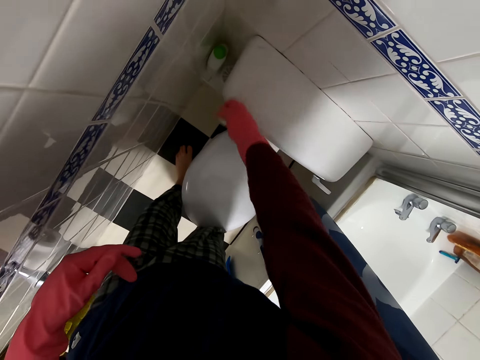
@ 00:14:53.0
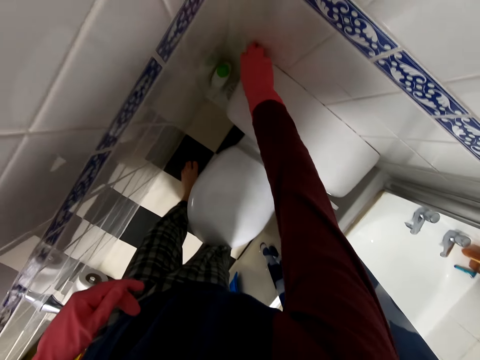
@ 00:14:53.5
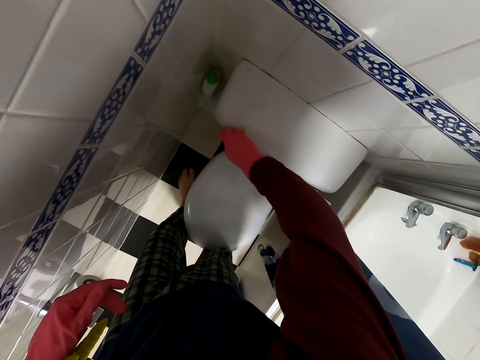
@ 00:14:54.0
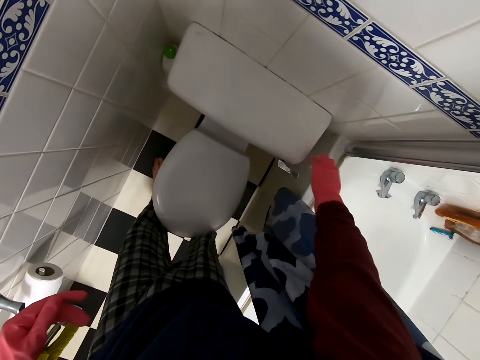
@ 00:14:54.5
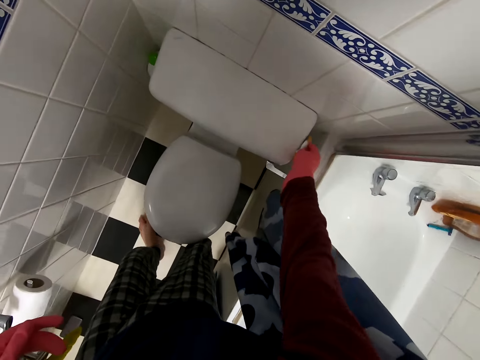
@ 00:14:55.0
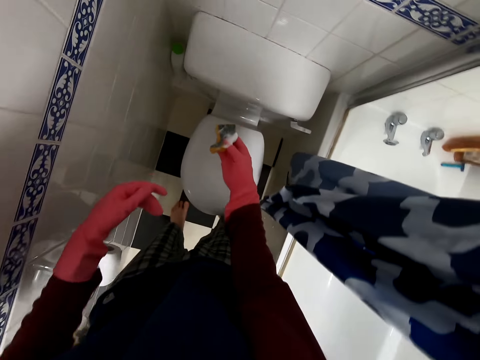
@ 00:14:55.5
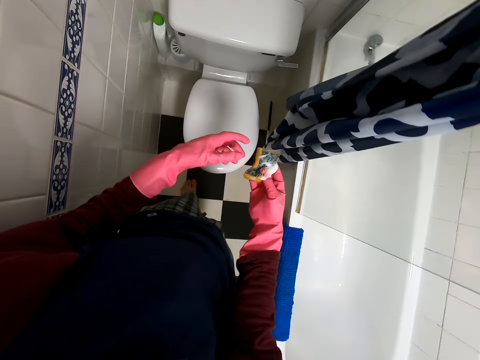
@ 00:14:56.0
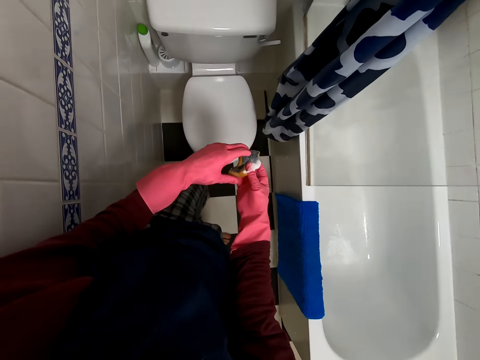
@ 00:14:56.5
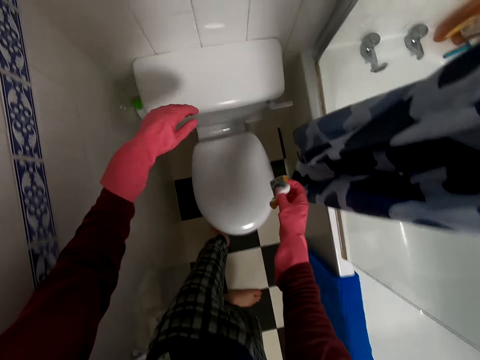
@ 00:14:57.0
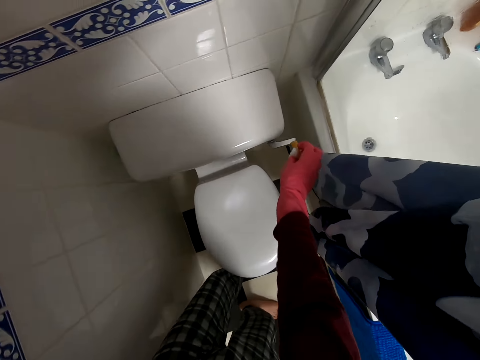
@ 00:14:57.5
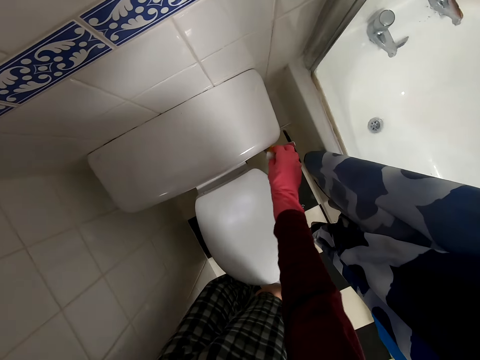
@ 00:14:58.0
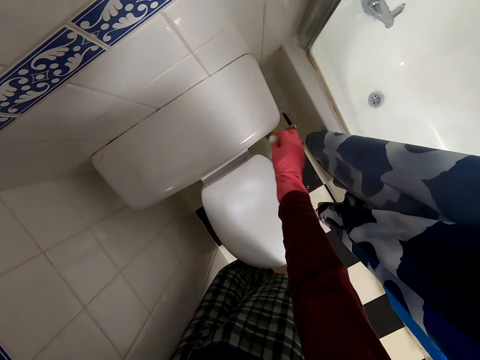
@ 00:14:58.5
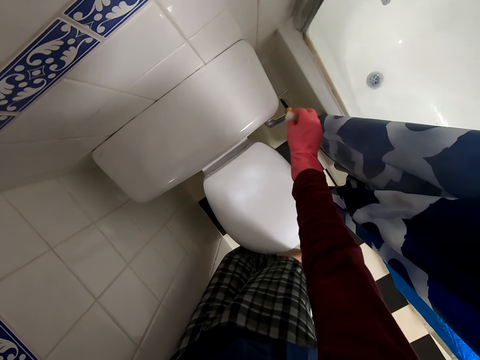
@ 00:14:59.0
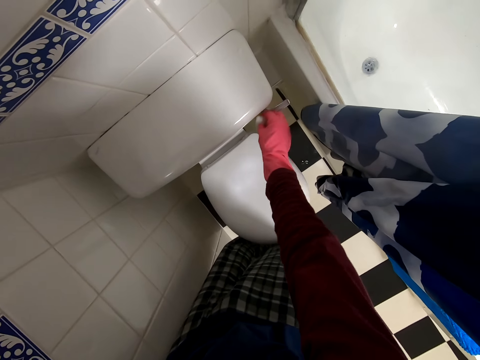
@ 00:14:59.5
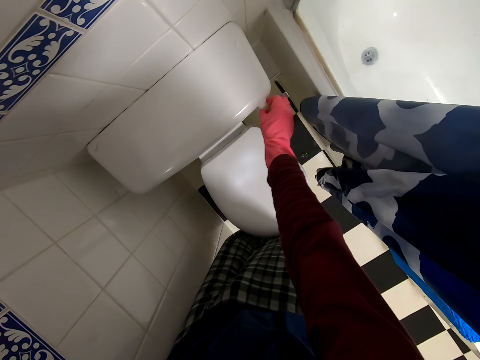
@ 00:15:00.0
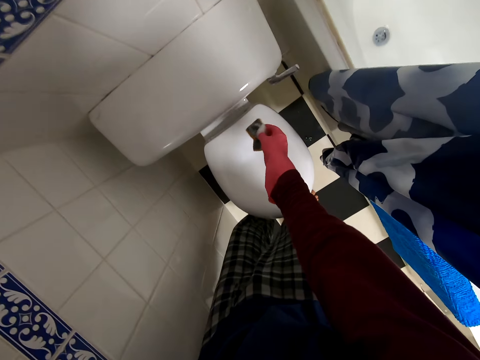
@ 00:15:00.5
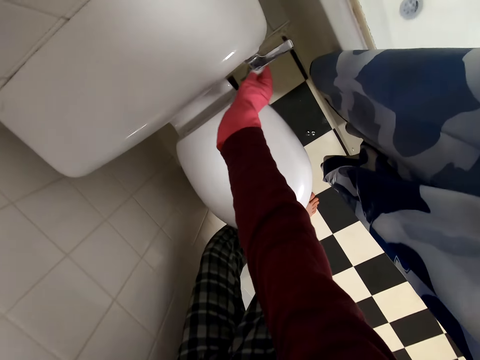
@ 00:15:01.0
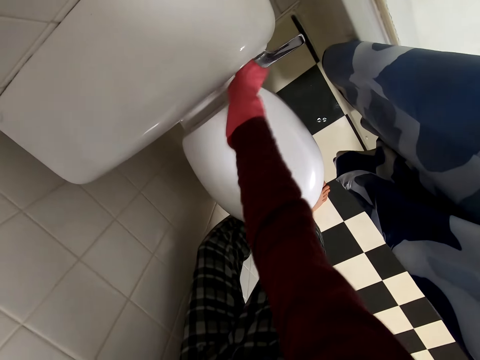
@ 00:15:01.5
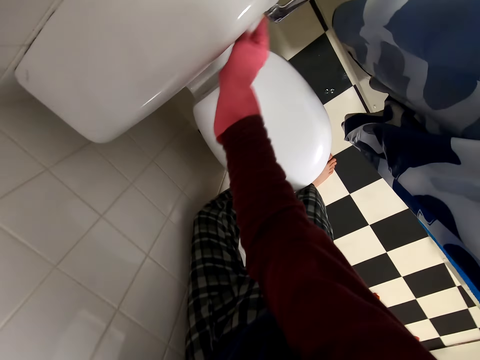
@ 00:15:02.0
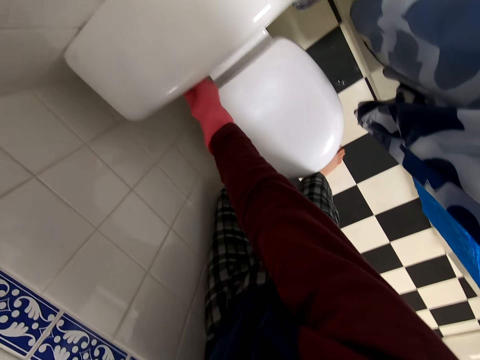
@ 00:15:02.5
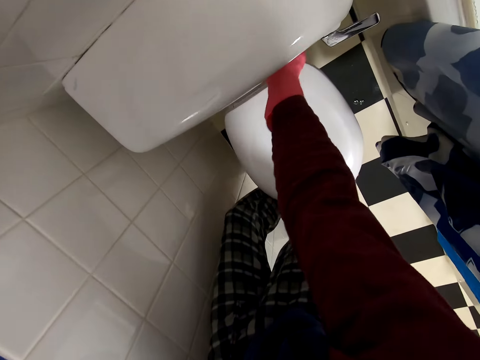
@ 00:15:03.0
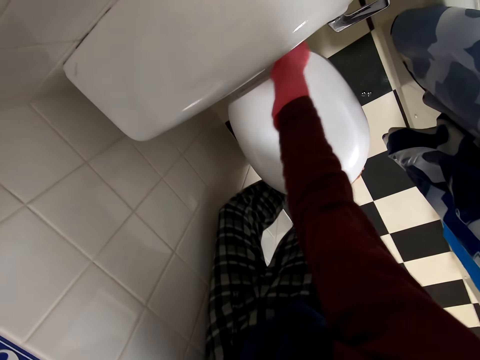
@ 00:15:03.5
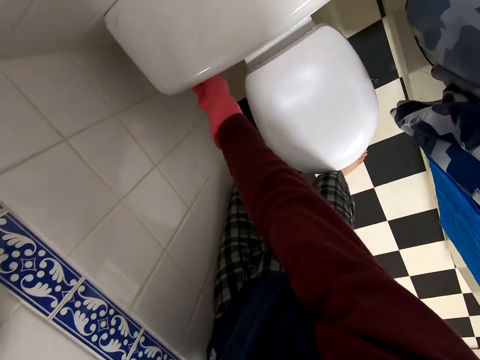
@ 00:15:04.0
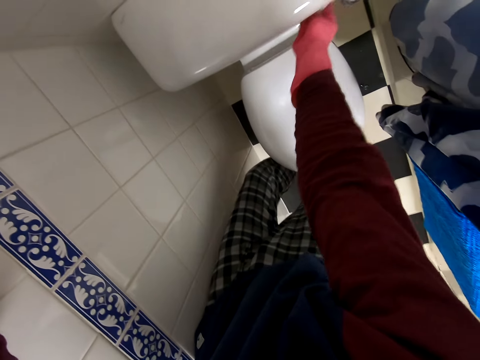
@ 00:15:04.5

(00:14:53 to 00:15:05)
The camera wearer moves away from the toilet. They move towards the toilet. They clean the handle with the sponge. They clean the cistern with the sponge.

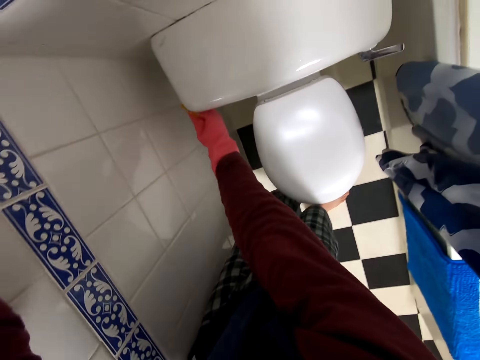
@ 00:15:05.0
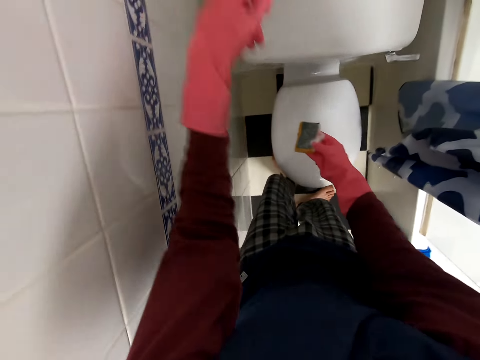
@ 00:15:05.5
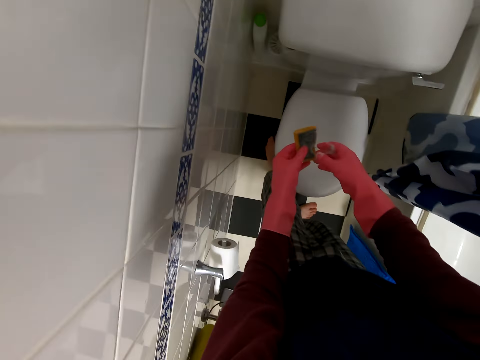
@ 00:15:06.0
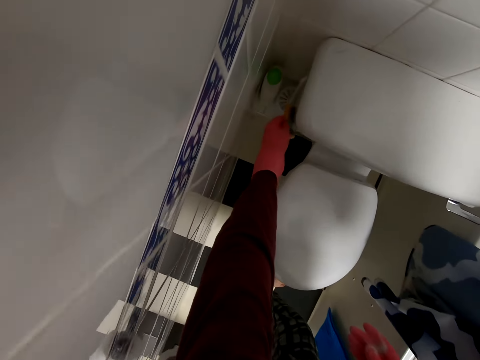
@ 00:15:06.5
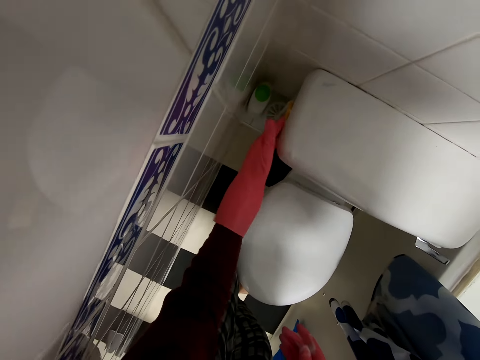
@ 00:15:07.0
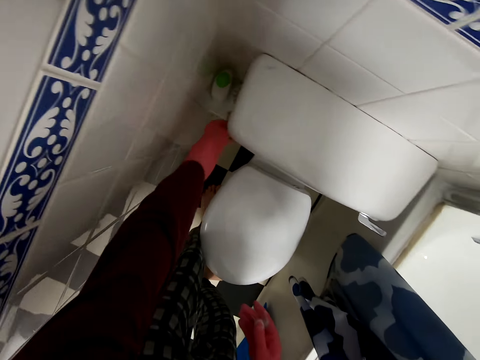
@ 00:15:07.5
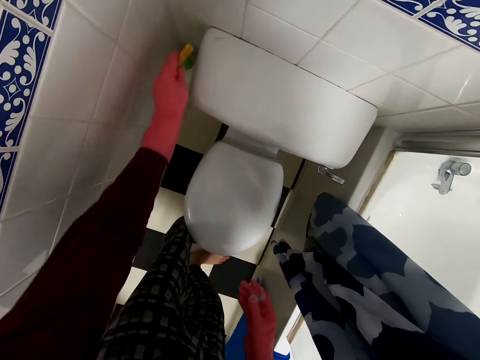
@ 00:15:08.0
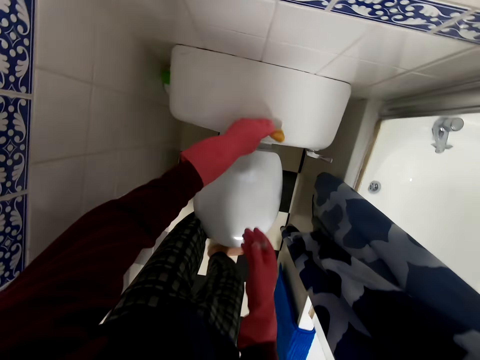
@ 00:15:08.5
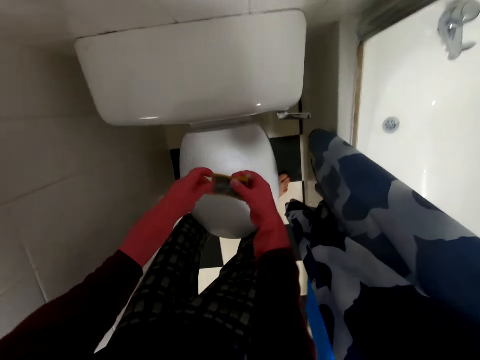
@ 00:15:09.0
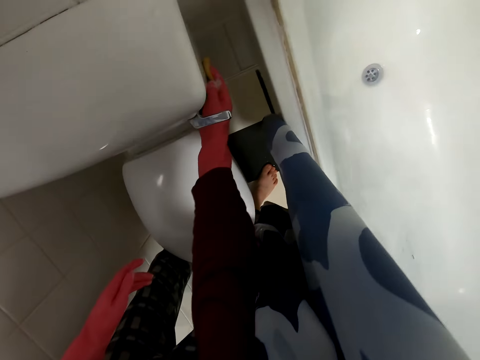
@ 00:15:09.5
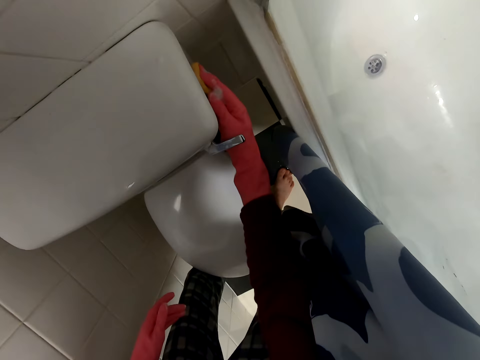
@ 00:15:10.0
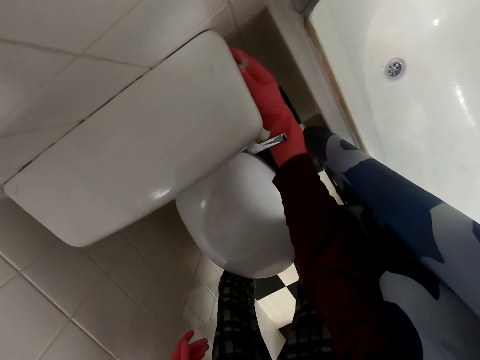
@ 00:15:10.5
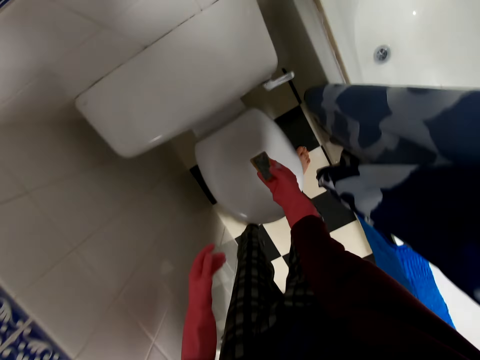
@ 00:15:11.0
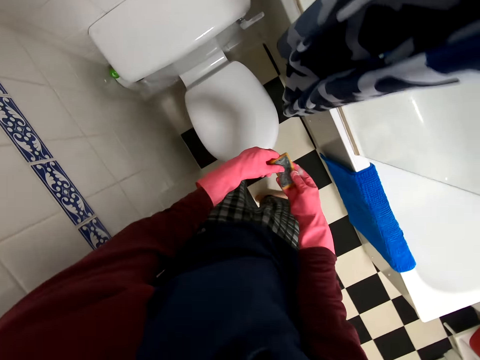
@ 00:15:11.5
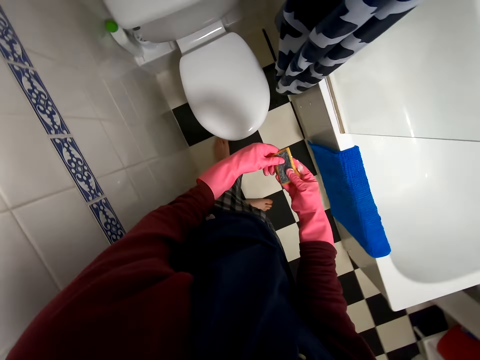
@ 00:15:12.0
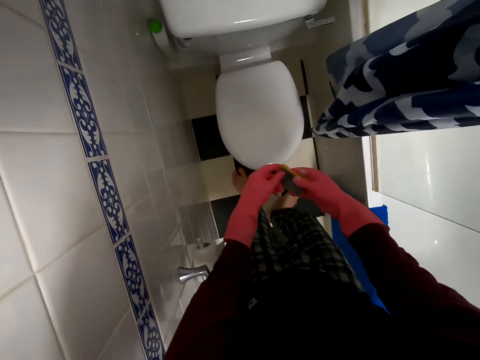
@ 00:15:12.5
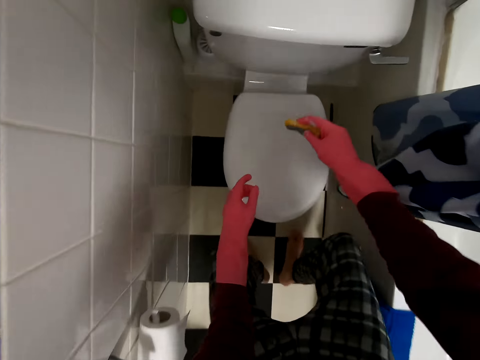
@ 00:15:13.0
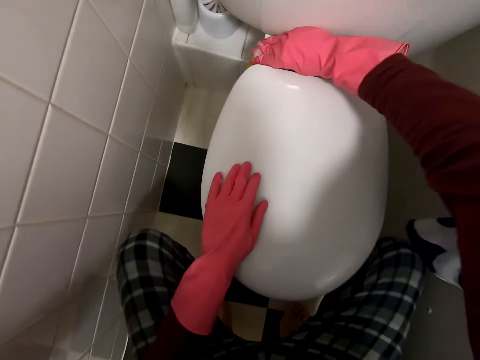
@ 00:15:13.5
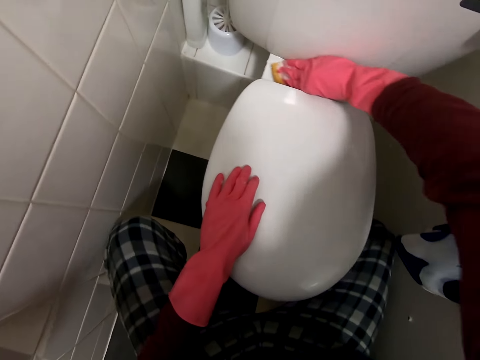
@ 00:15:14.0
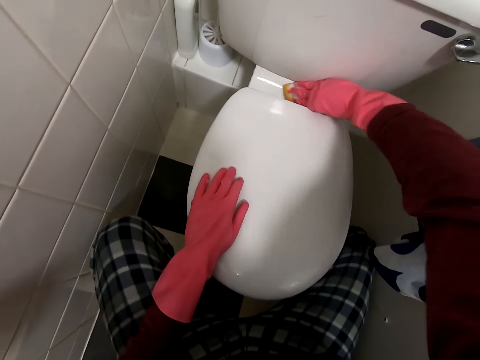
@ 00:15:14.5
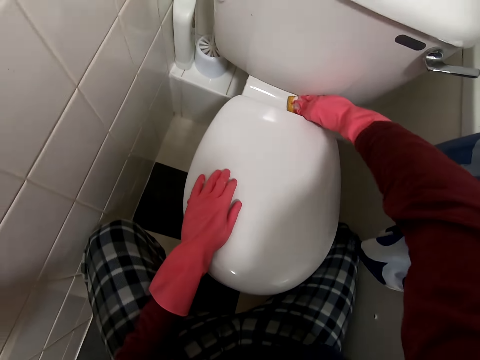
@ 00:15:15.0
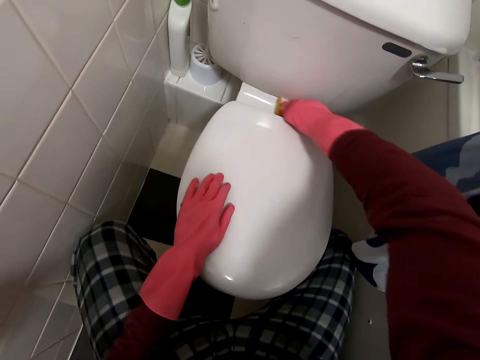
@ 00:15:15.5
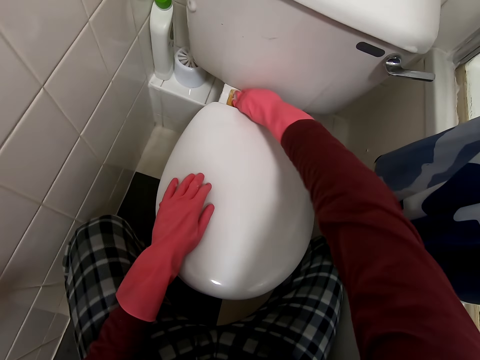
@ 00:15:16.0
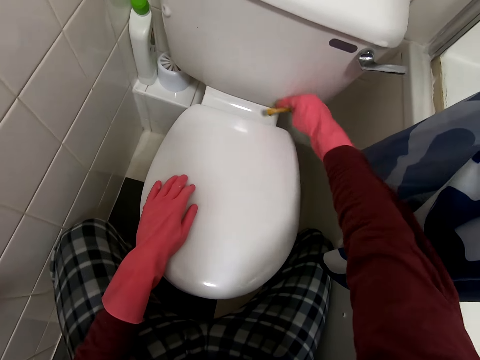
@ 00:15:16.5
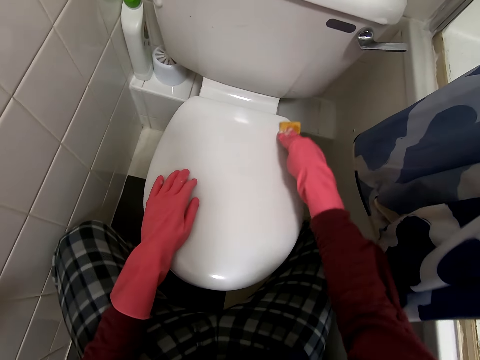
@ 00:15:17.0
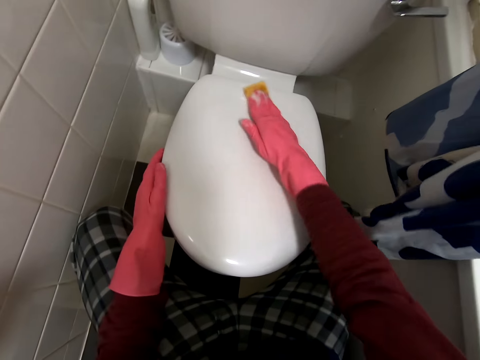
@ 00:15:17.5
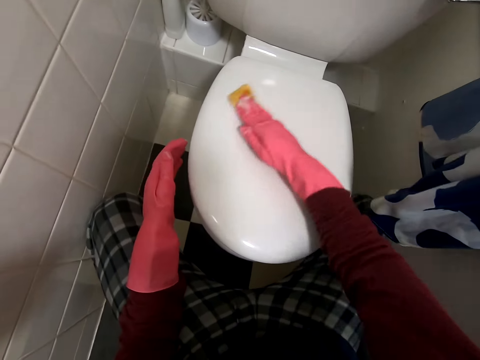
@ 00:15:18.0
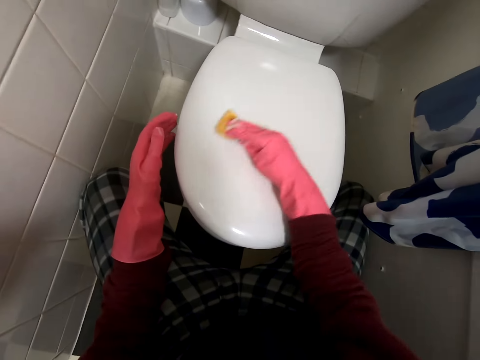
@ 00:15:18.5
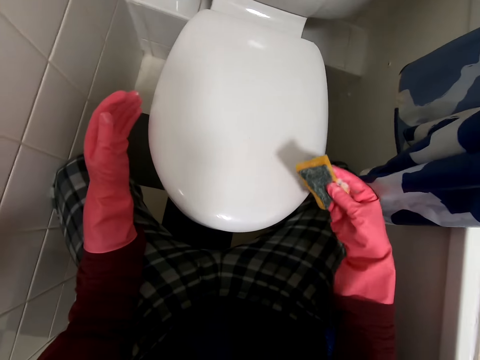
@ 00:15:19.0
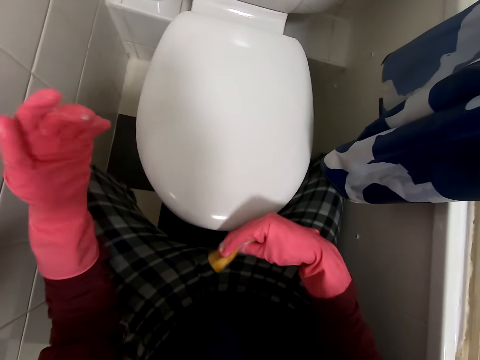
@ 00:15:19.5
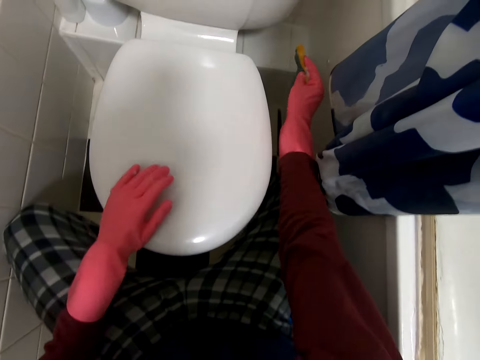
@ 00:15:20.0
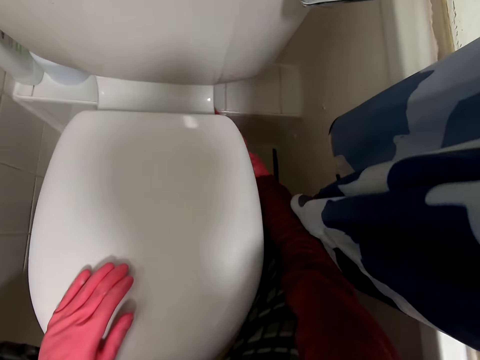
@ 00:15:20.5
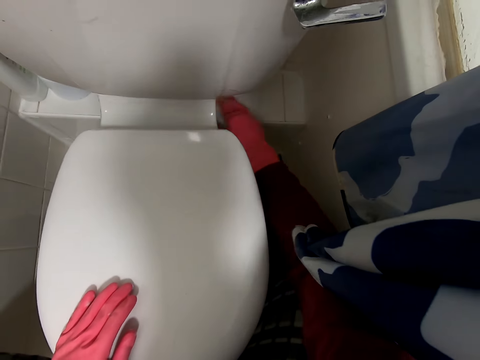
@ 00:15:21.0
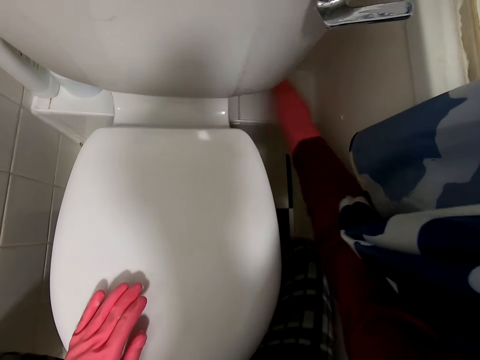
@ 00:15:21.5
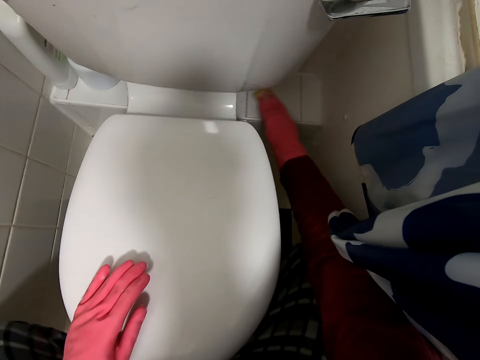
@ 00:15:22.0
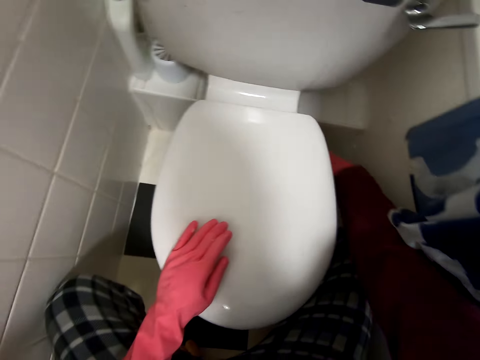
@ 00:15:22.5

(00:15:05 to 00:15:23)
The camera wearer places the sponge in her left hand. She cleans the cistern with the sponge. She places the sponge in her right hand. She cleans the cistern with the sponge. She moves away from the toilet. She moves towards the toilet. She squats. She cleans the cistern with the sponge. She cleans the toilet lid with the sponge. She cleans the tiles with the sponge.
